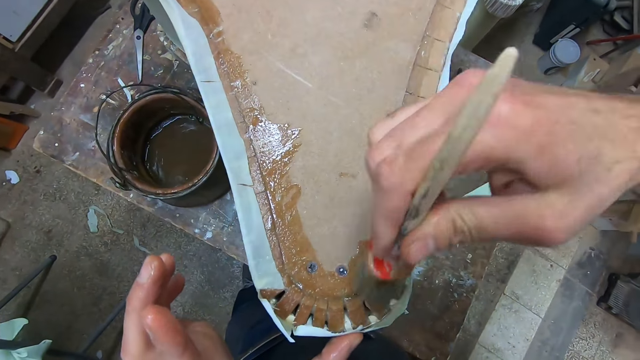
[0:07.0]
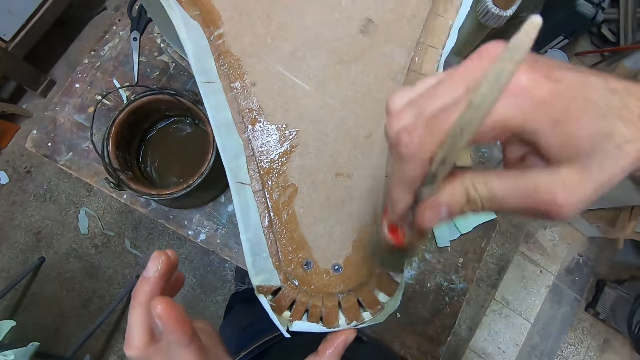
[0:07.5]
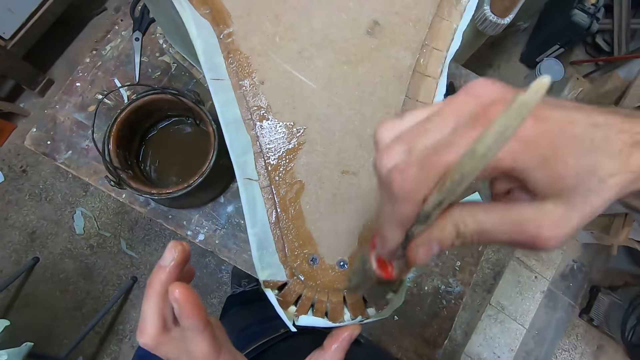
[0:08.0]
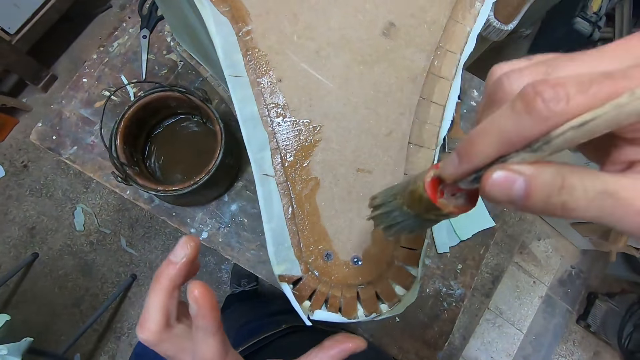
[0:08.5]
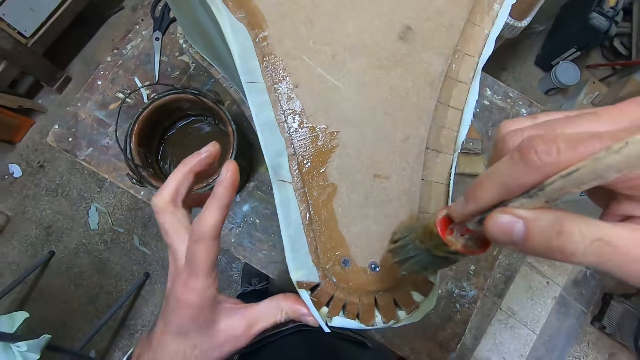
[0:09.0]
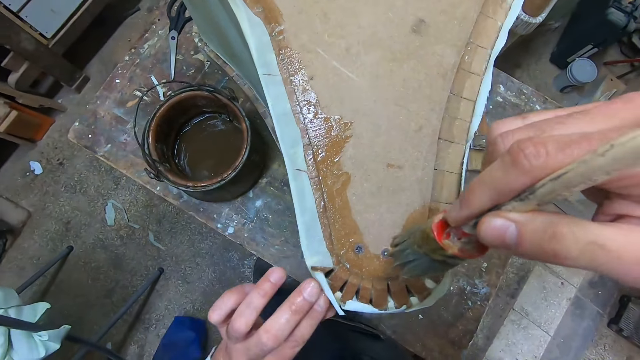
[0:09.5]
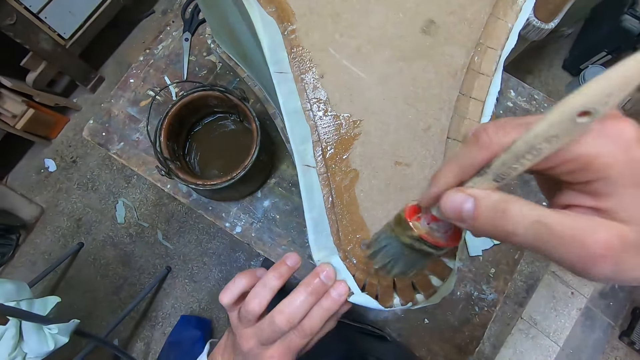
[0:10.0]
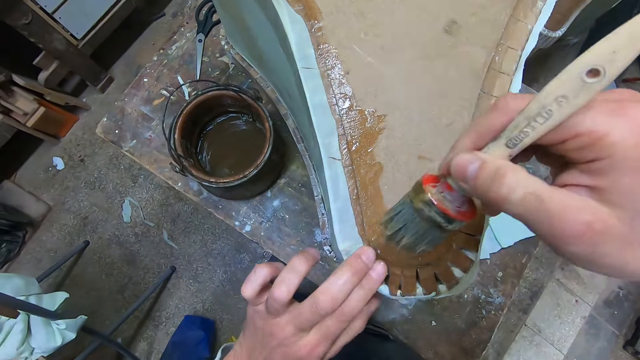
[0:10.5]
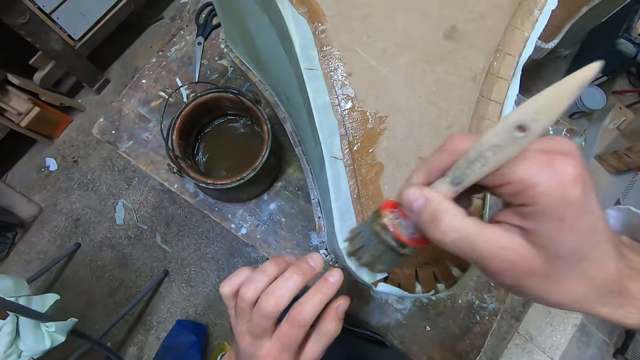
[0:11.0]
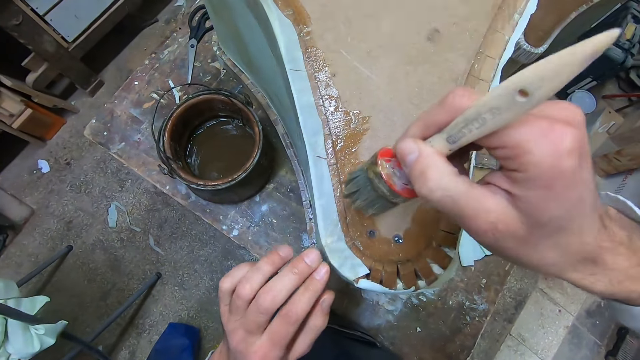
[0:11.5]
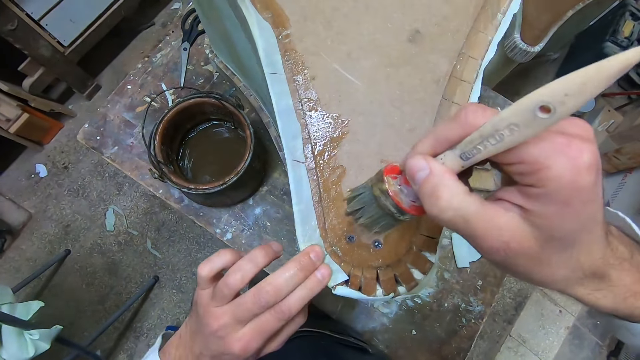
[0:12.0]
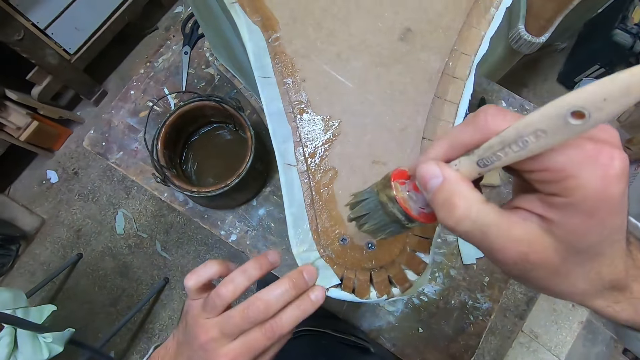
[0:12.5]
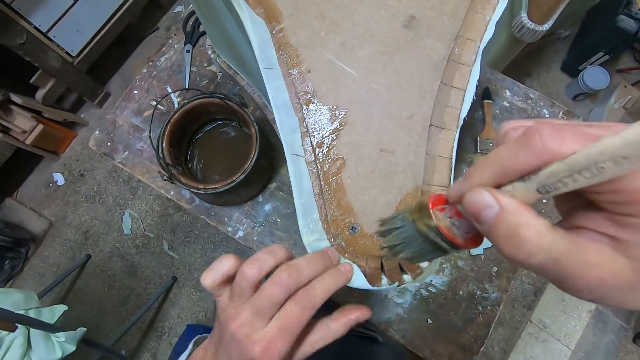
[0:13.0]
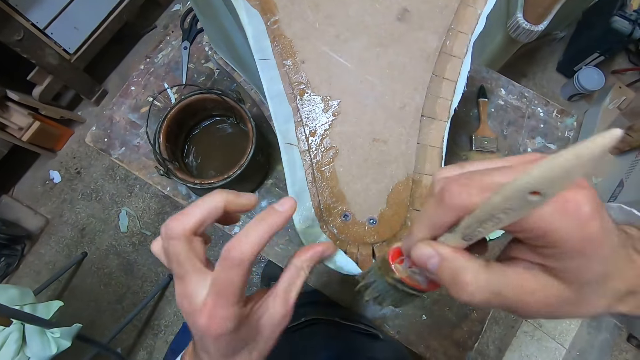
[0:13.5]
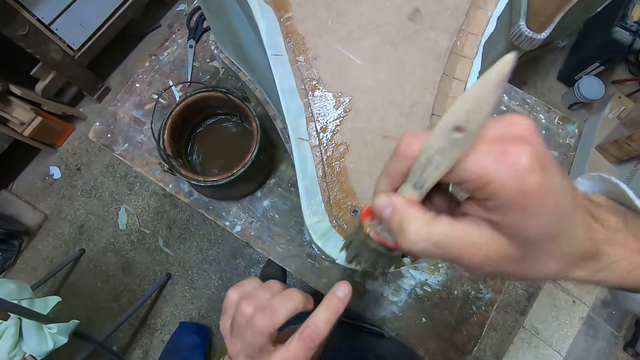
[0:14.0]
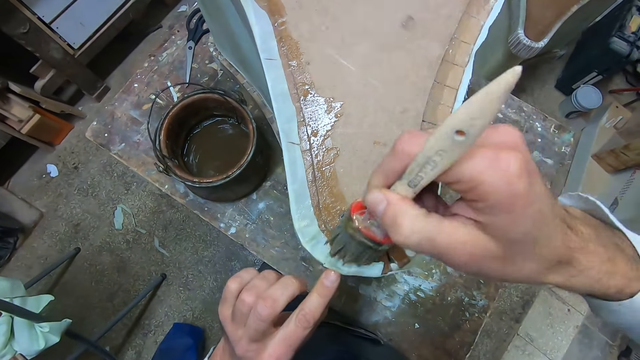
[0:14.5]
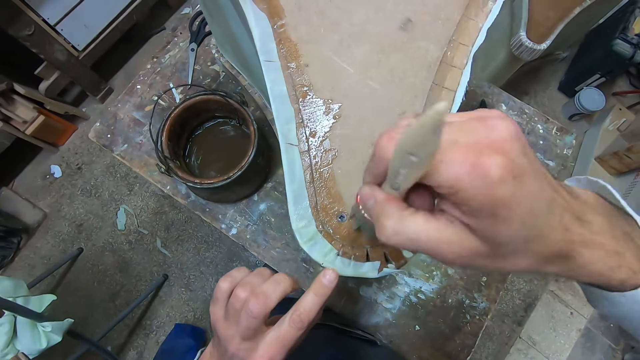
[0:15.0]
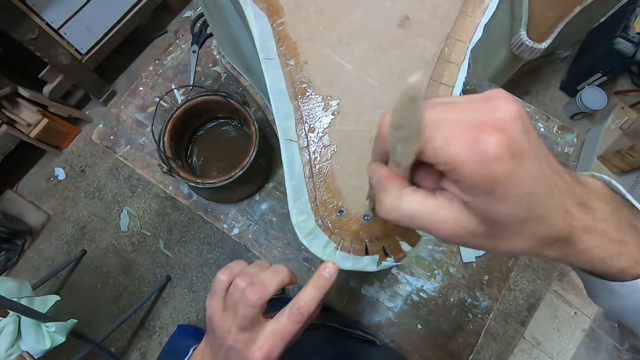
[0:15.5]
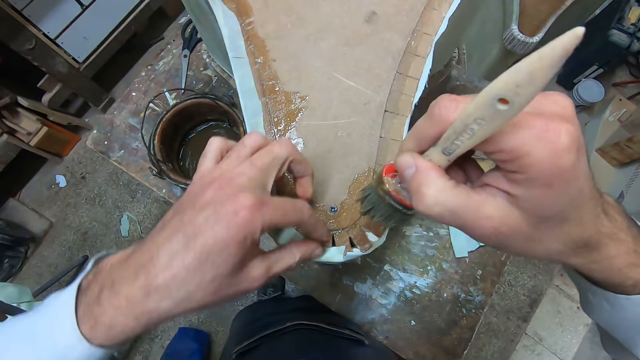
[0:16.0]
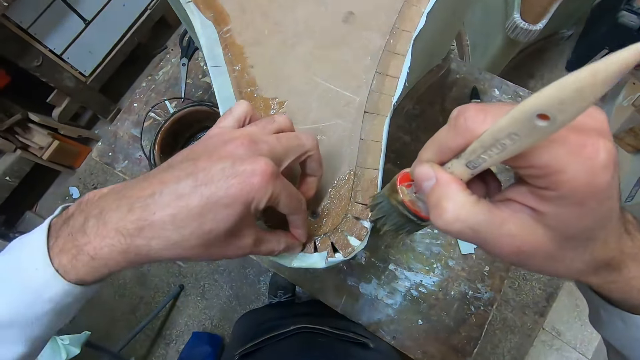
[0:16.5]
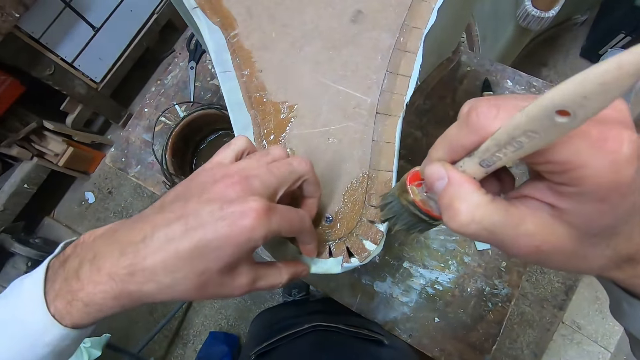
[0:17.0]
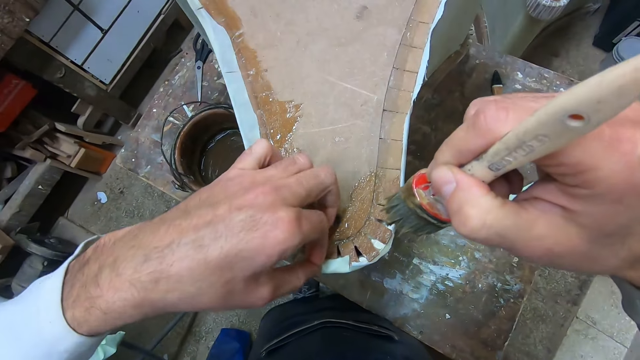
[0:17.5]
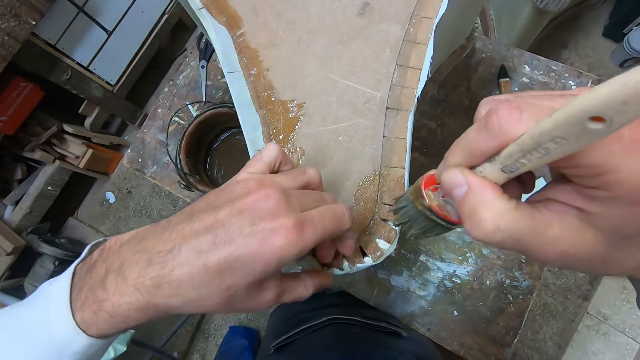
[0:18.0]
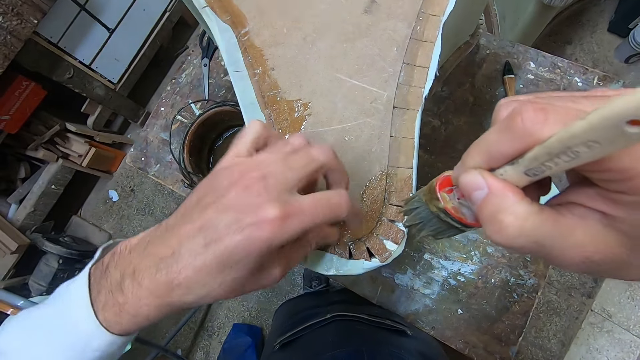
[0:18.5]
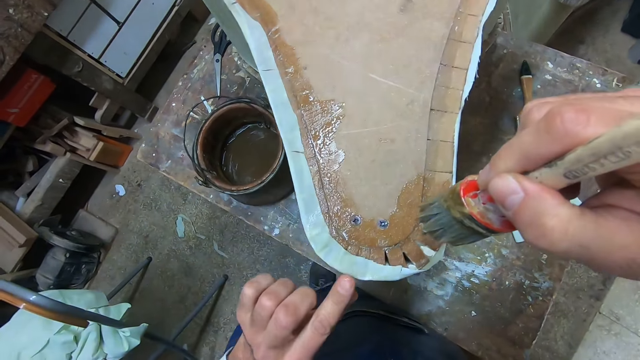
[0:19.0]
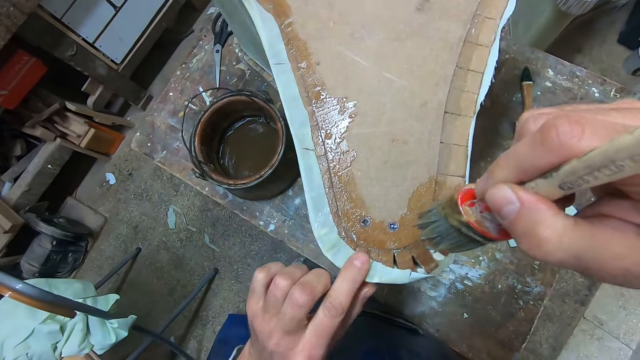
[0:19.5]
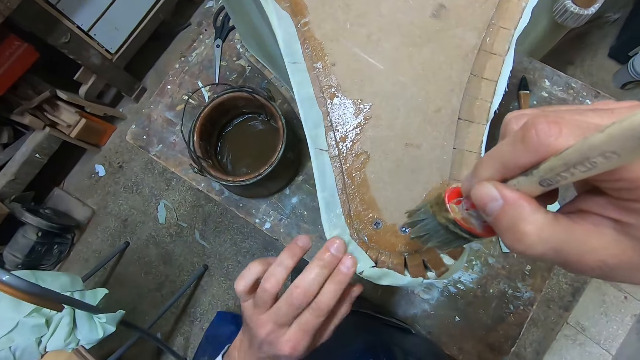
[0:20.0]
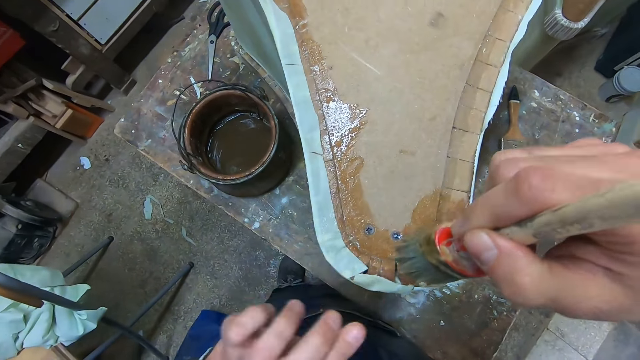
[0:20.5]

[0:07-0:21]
The camera wearer presses a white sheet firmly to the coating on the furniture with his left hand. He sticks the fabric on the board. He brushes the fabric with a paint brush soaked in the glue. He presses the fabric on the glue. He applies the liquid coating on the furniture with the brush in his right hand. He lifts the fabric. He presses the white sheet firmly to the coating on the furniture with his left hand.

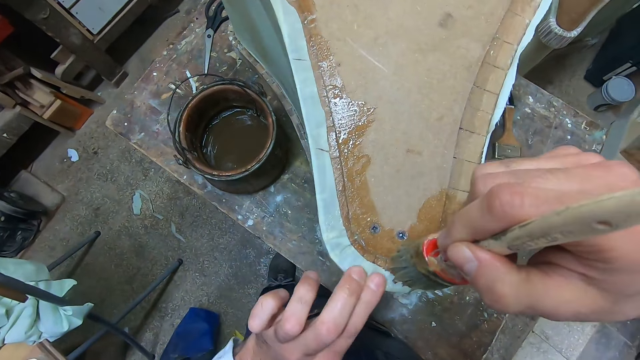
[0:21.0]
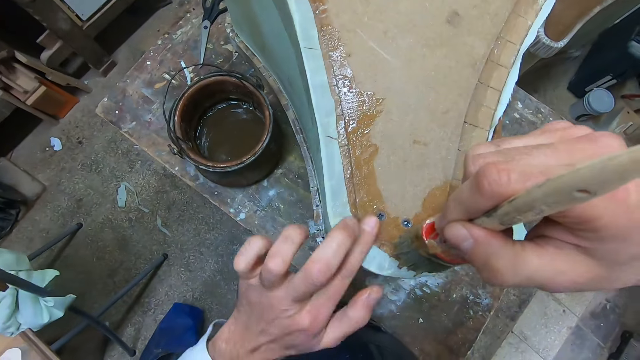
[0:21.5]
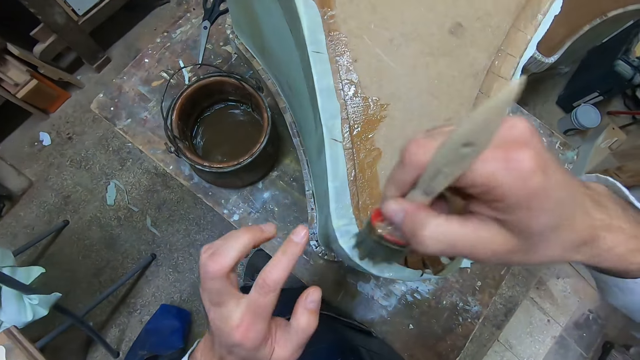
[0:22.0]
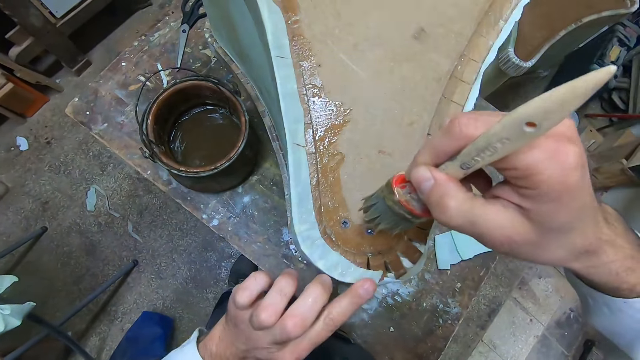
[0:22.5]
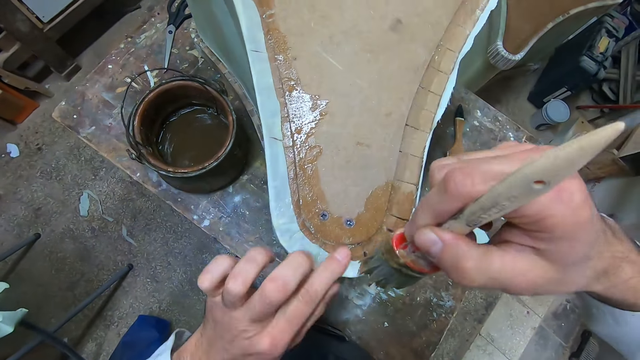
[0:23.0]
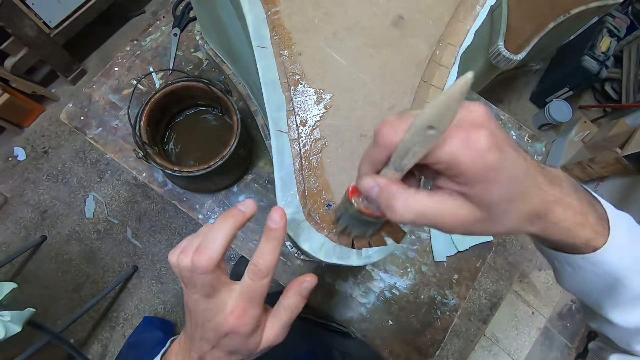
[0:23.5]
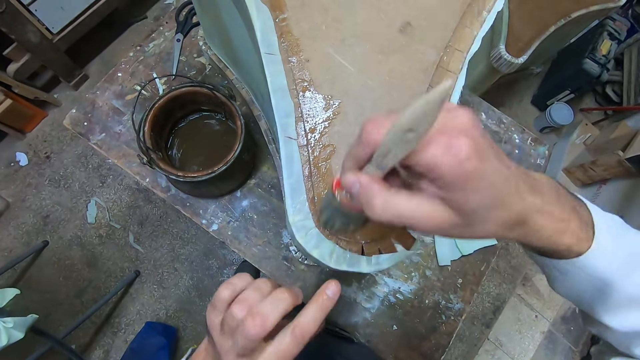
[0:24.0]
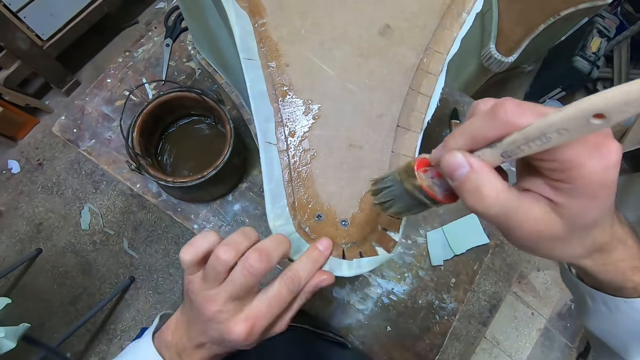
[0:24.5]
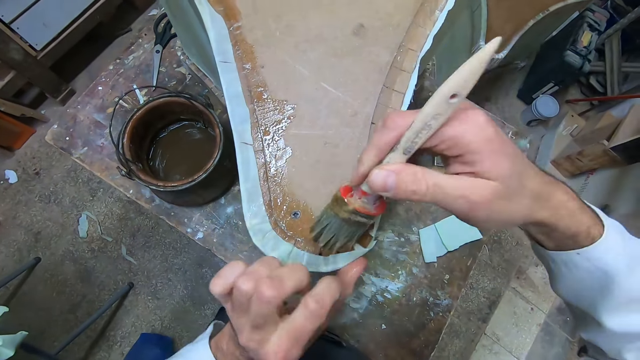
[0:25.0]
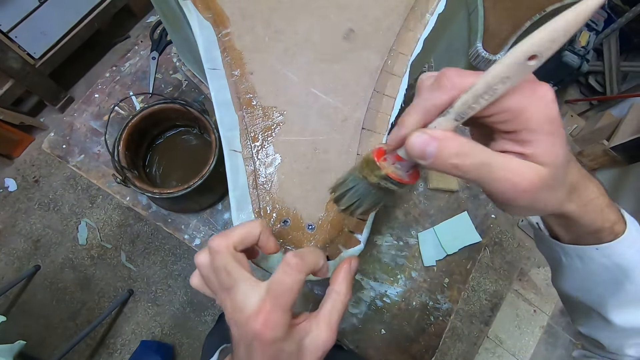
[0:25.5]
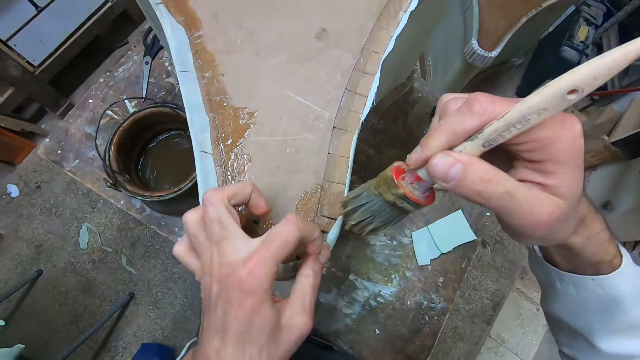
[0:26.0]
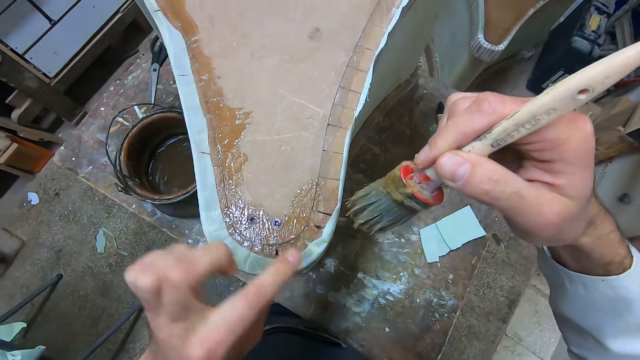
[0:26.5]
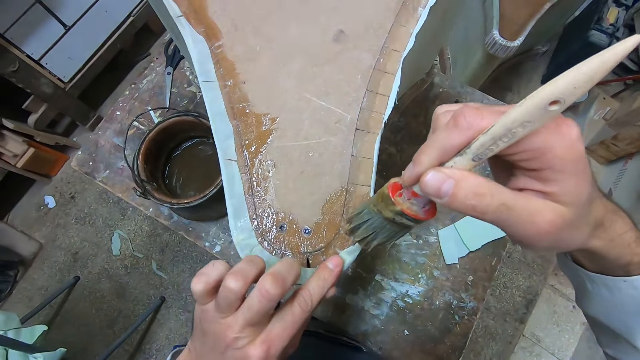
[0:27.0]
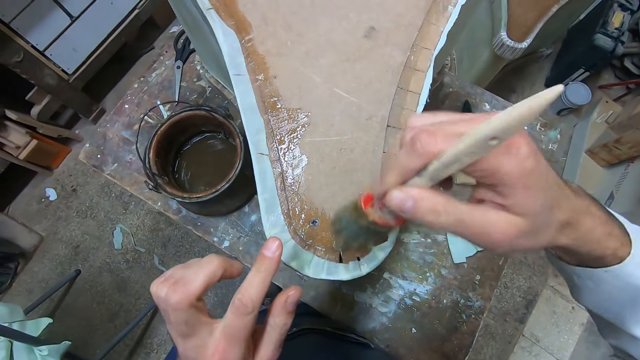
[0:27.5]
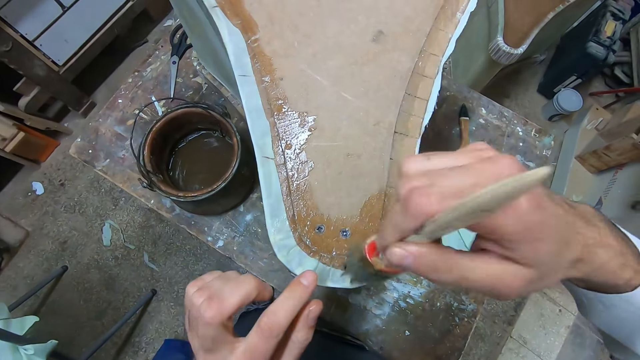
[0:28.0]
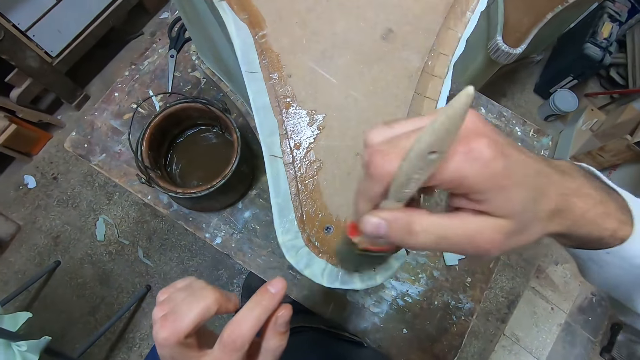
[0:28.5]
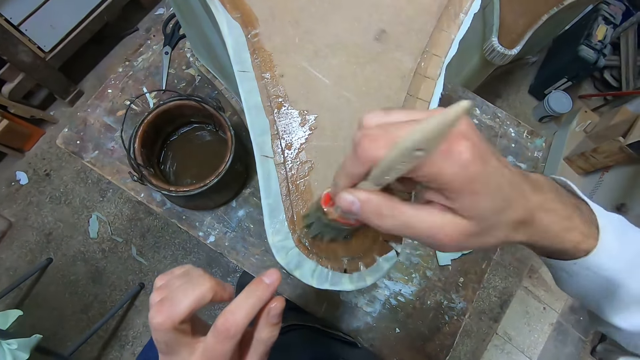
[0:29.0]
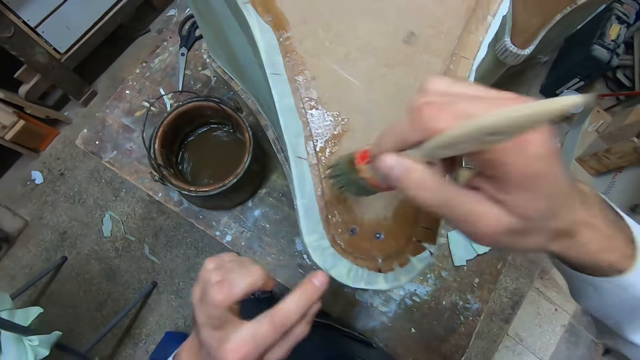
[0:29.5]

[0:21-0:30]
The camera wearer applies the liquid coating on the furniture with the brush in his right hand. He presses the fabric on the glue. He brushes the fabric with the paint brush soaked in the glue. He presses the fabric on the glue. He brushes the fabric with the paint brush soaked in the glue. He presses the fabric on the glue. He brushes the edge of the board.
